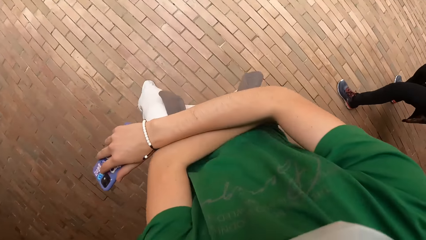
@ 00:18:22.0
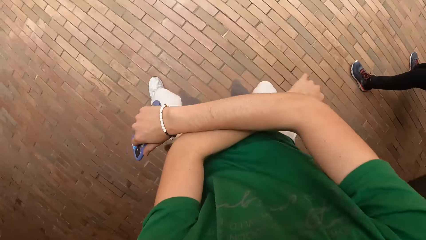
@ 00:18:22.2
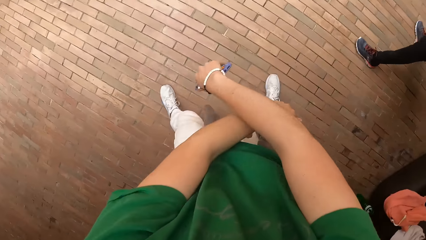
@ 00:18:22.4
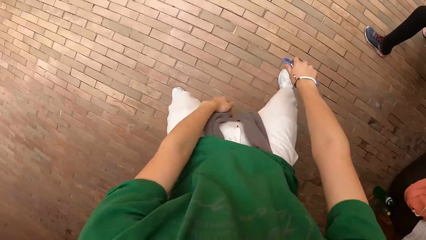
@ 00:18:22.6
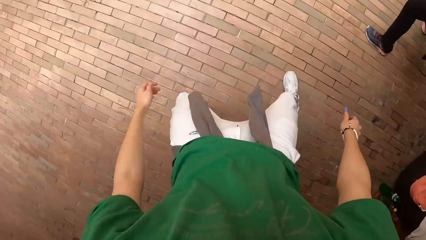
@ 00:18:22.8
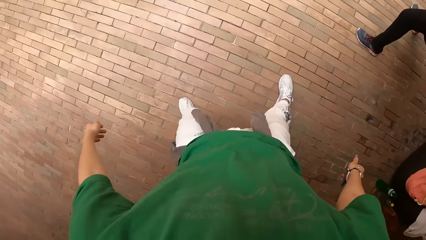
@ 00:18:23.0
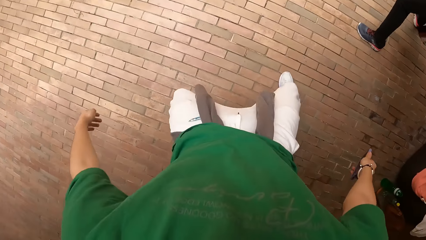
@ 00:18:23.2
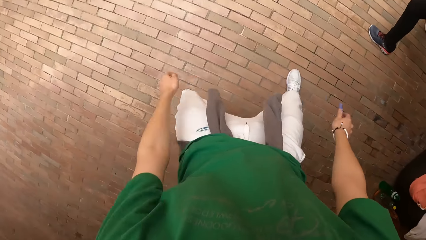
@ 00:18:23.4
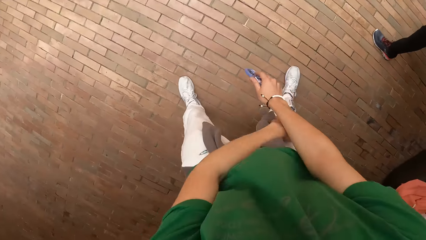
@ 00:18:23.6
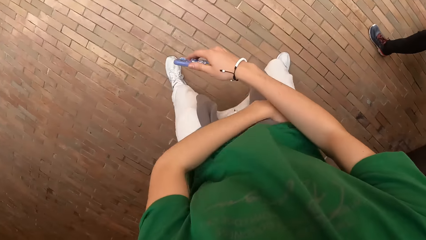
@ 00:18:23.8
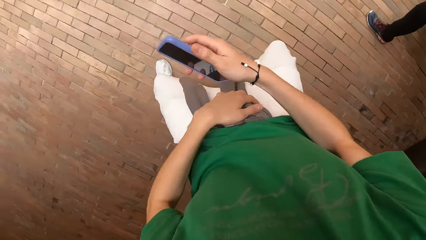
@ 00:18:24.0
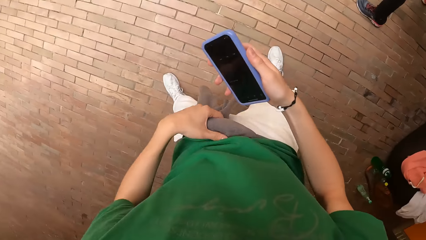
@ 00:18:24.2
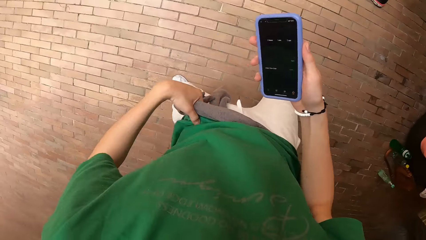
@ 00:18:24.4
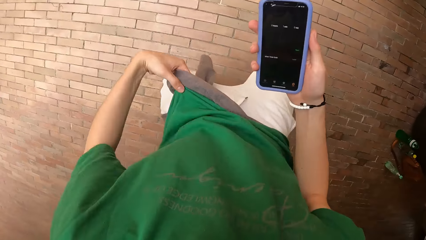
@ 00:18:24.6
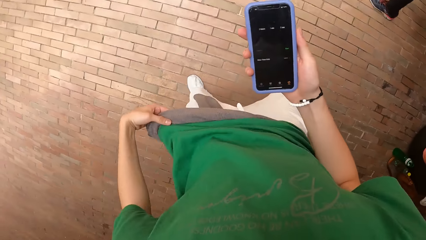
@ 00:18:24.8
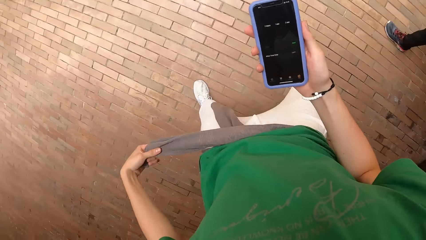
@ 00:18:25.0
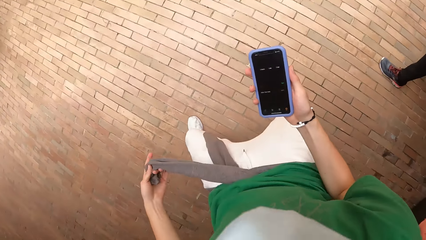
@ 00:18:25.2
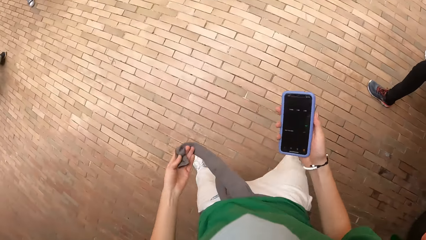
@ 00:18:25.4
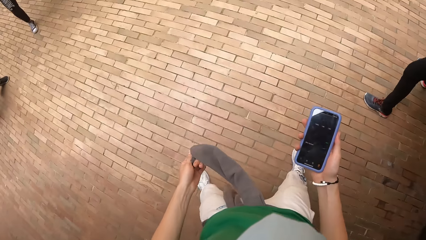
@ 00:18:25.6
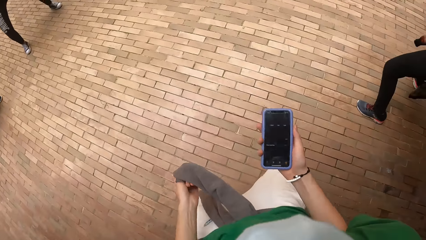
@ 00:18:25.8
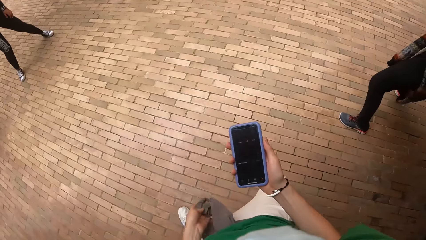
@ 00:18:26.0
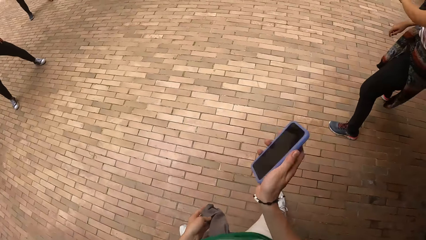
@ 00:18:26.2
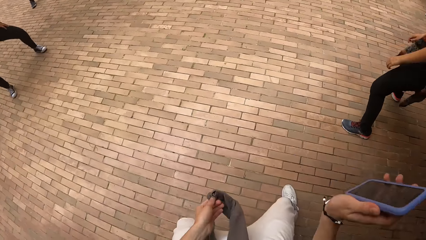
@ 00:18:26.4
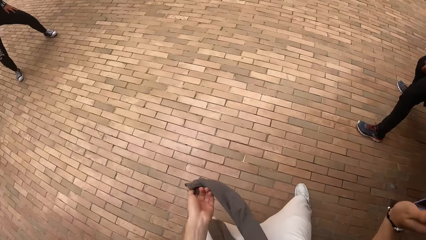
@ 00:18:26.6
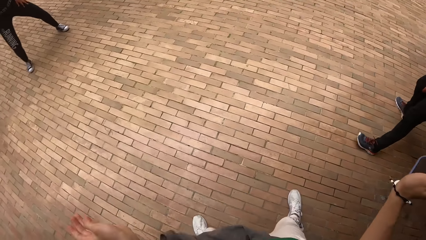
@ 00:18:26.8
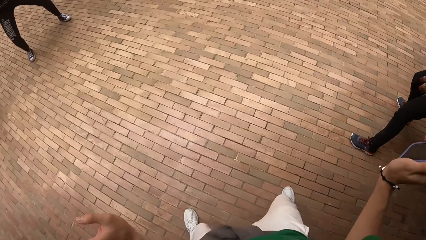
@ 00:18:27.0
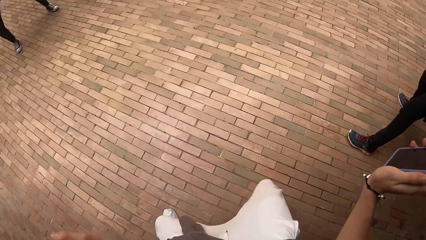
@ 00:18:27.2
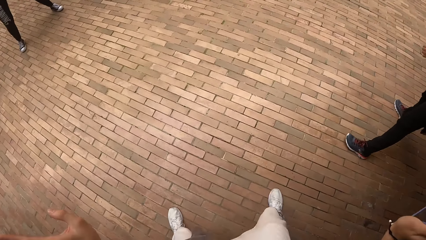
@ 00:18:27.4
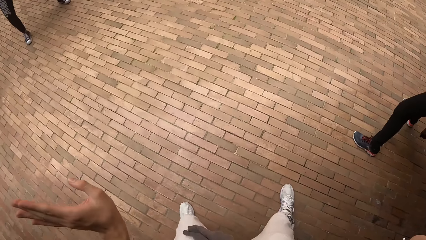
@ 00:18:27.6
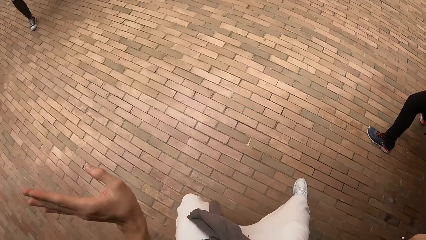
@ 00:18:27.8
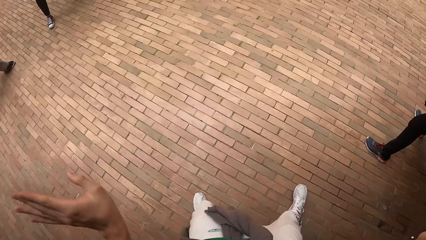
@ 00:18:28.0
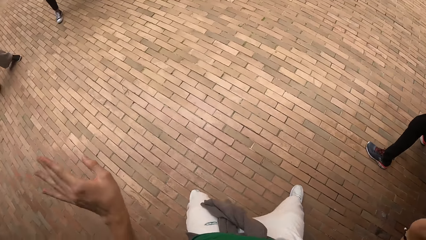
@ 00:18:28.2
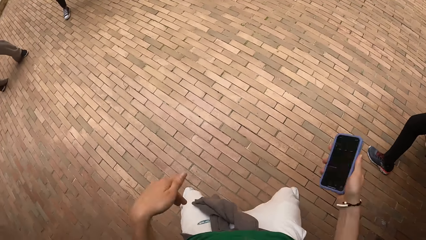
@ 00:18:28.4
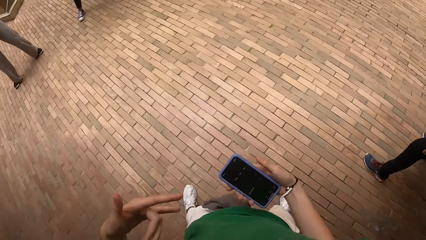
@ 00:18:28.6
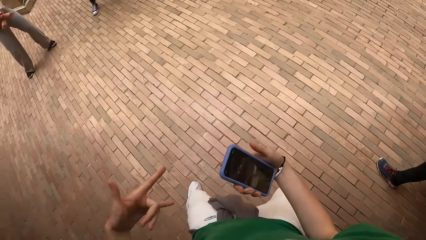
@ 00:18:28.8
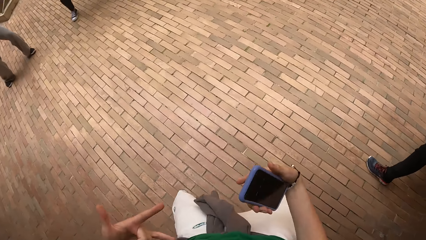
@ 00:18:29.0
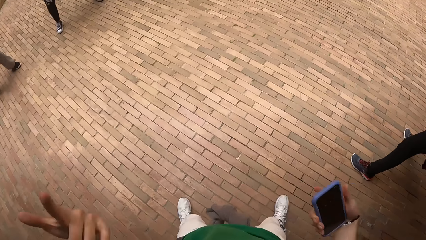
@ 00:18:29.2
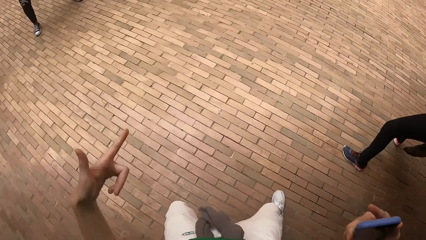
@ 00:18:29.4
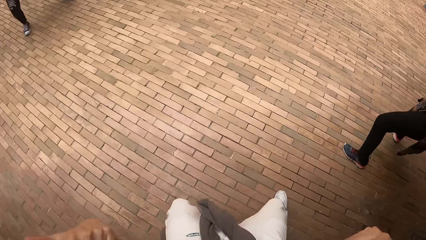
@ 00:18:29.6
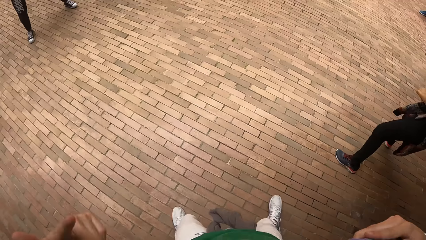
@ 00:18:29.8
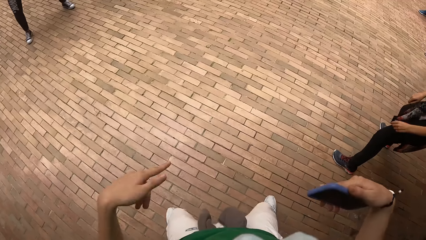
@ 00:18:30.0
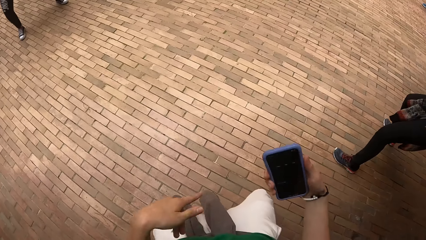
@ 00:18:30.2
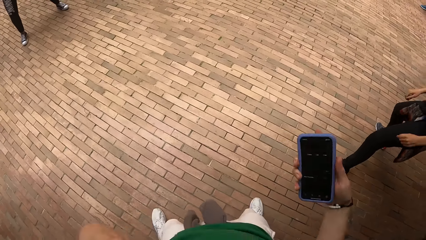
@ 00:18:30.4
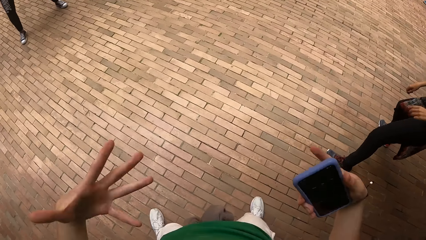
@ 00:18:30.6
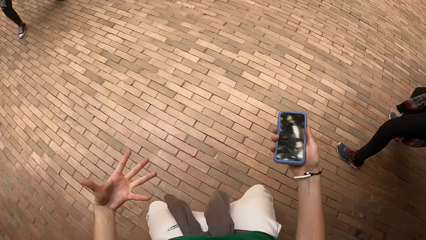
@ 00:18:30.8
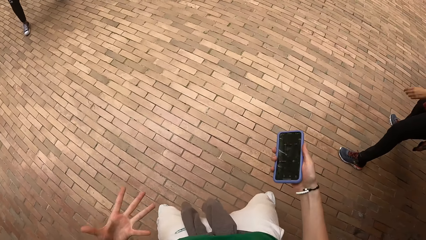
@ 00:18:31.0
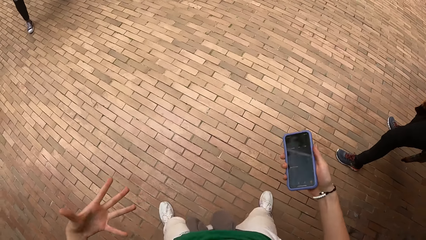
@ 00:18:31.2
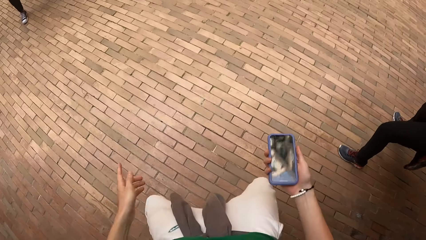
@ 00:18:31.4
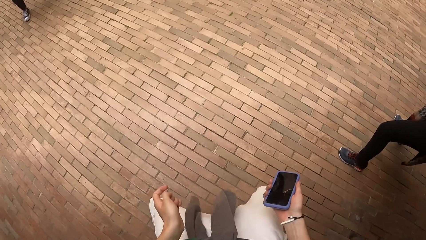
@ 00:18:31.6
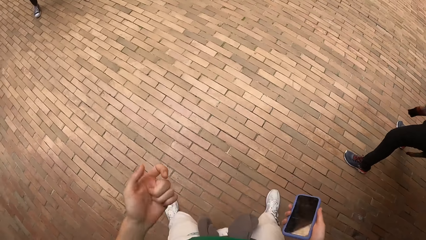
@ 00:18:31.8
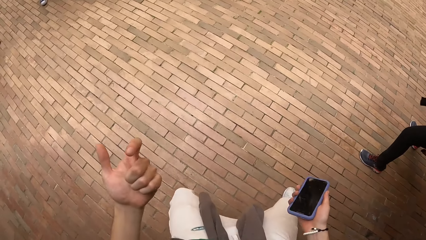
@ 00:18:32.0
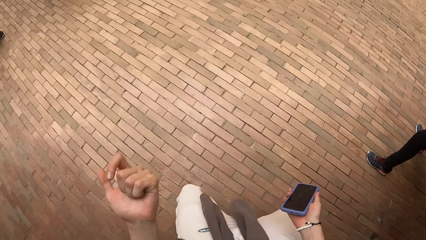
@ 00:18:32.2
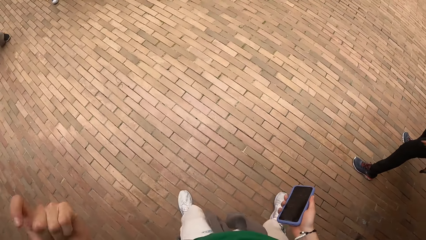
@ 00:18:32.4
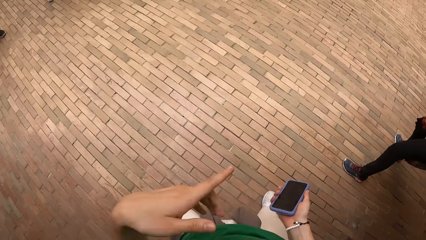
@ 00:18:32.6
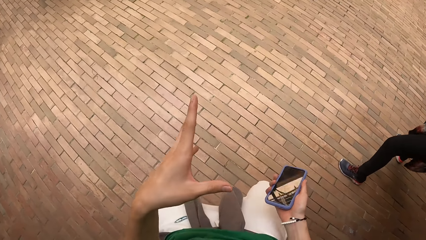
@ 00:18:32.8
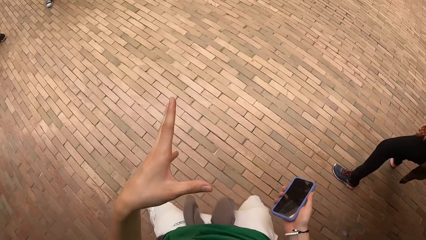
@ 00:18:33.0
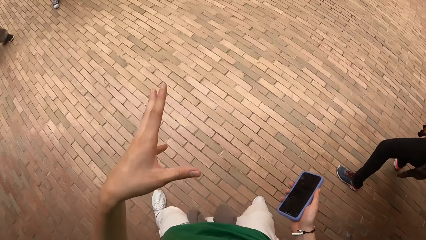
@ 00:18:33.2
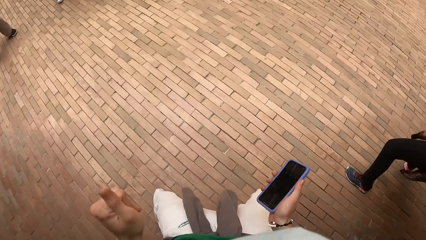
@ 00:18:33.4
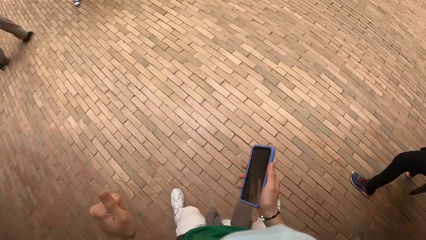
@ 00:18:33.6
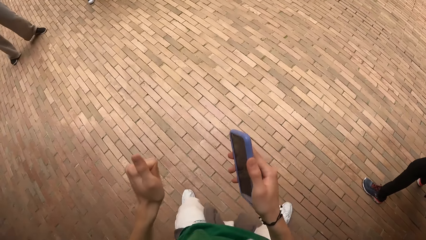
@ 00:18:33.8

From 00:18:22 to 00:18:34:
The camera wearer holds a cardigan on his waist with his left hand. He pulls the sweater. He looks at the phone. He dances.

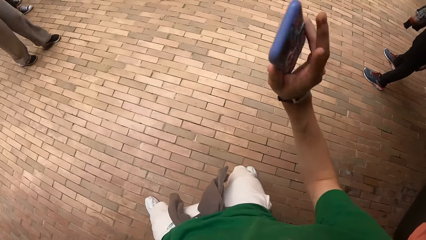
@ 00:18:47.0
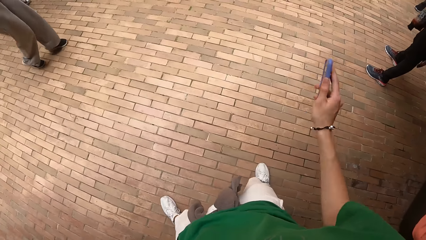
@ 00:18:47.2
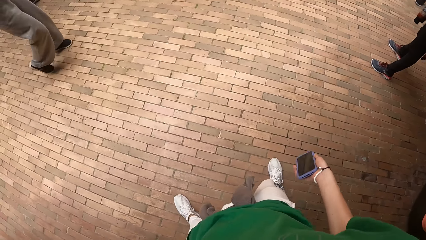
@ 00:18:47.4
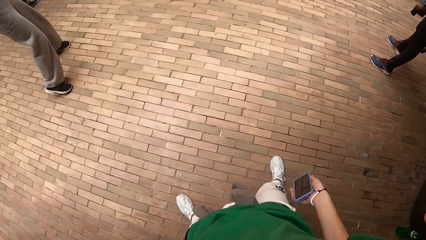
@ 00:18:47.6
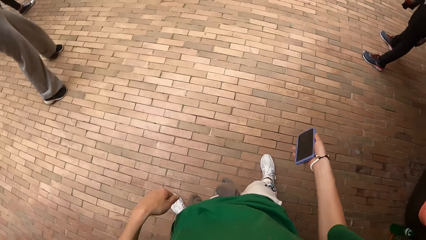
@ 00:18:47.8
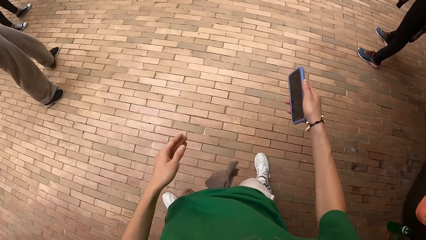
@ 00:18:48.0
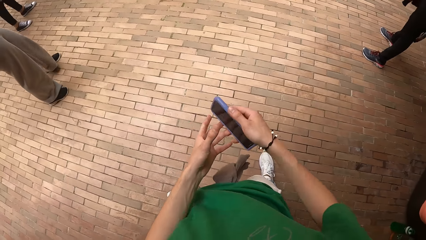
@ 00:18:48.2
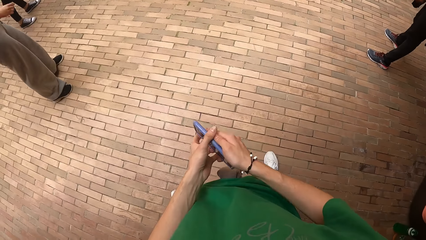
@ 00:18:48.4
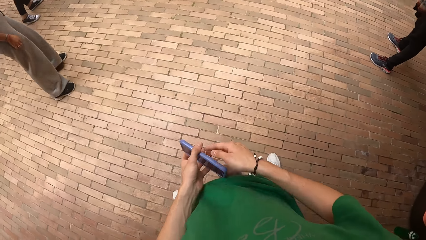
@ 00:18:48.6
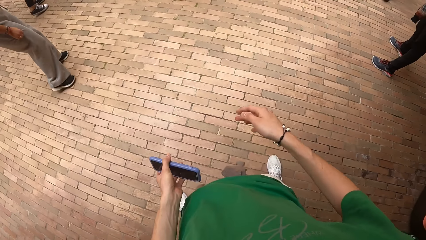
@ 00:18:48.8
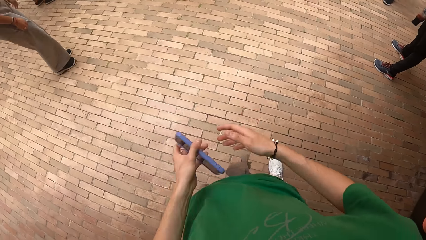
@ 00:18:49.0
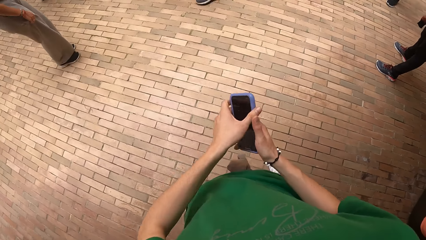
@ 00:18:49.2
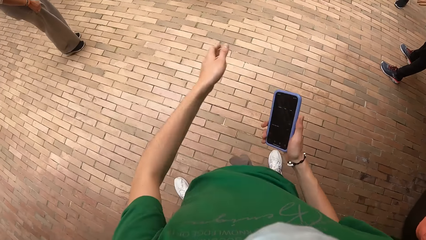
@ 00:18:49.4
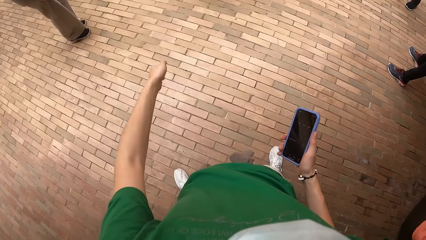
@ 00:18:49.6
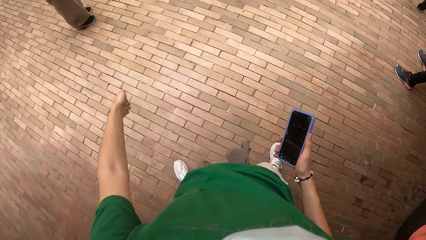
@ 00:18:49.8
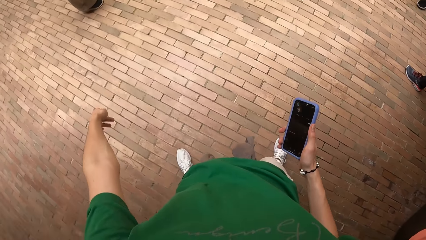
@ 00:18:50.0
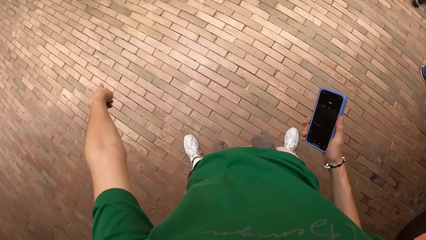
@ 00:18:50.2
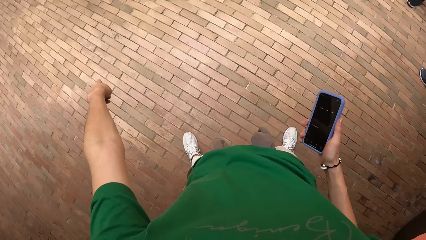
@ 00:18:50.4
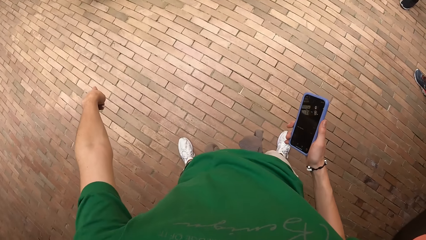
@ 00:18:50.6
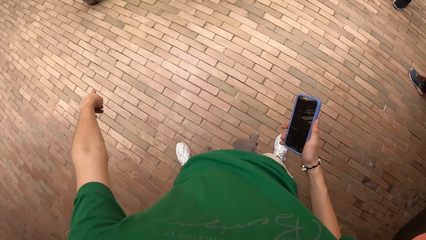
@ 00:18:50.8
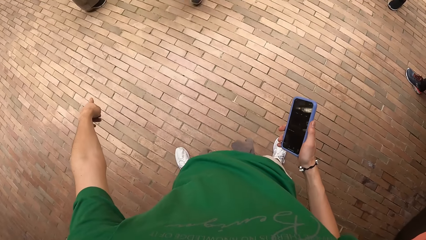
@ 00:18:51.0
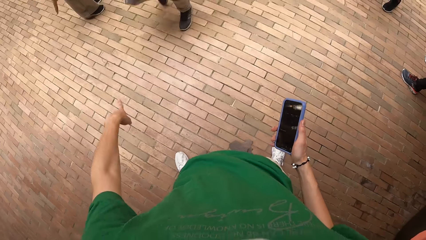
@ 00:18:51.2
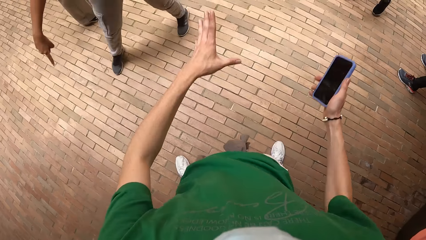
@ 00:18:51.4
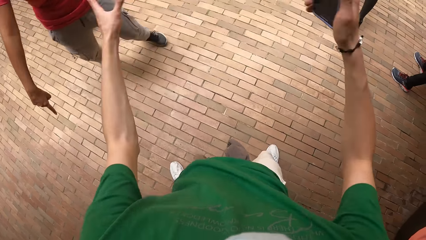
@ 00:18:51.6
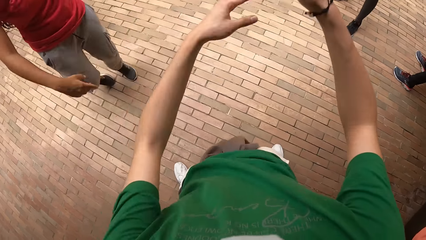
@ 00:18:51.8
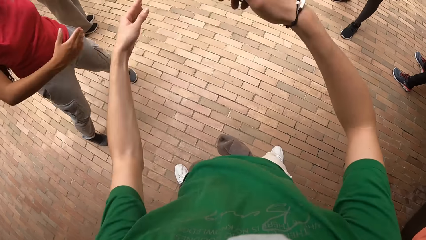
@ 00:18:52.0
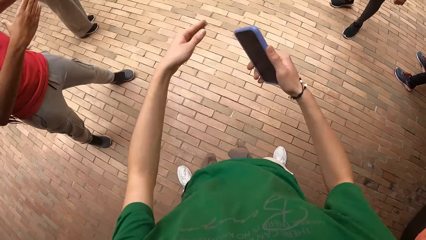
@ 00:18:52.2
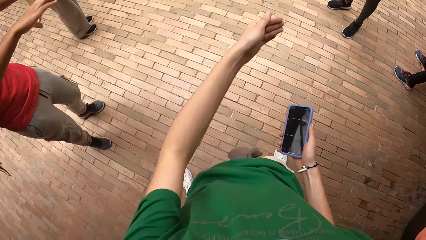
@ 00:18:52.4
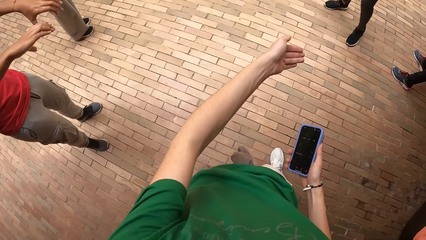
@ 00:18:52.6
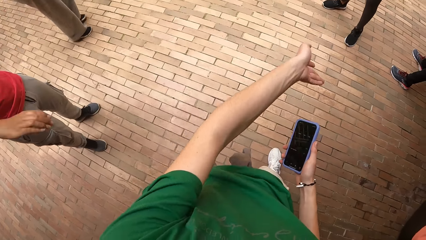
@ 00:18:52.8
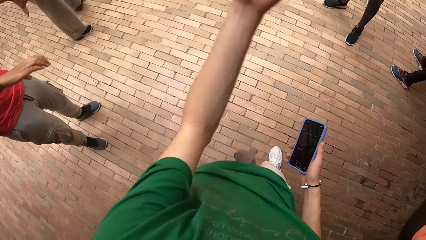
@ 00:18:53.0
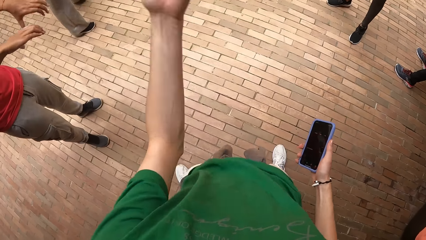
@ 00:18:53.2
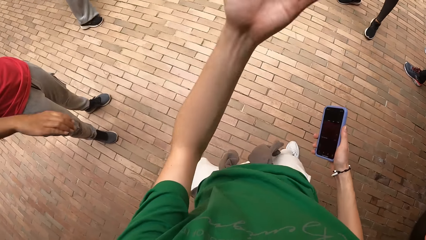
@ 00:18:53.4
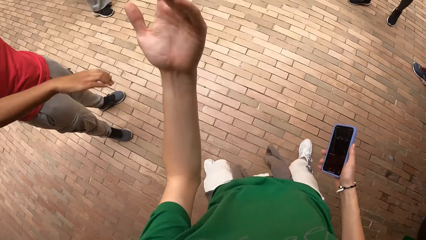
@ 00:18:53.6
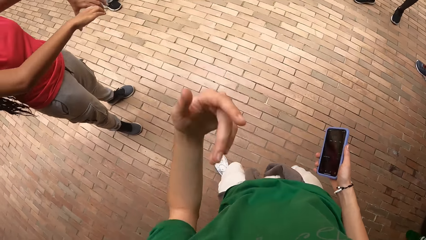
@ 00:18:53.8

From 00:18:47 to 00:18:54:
The camera wearer passes the mobile phone from his right hand to his left hand. He passes the mobile phone from his left hand to his right hand. He dances and interacts with a woman. The woman dances.
